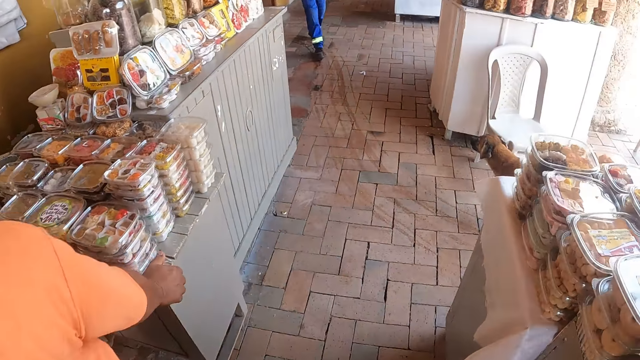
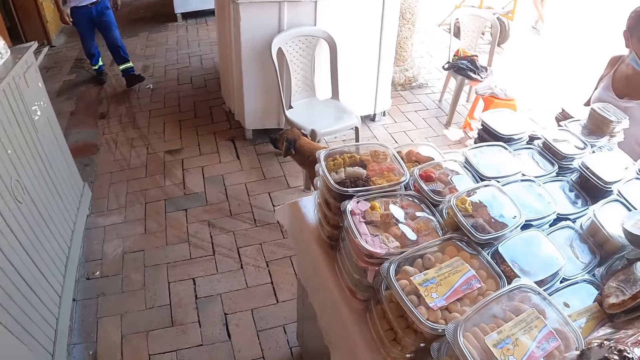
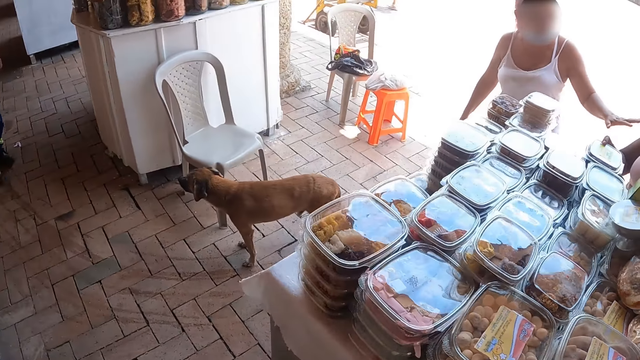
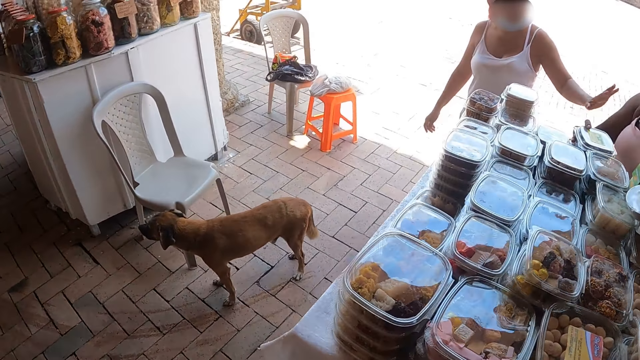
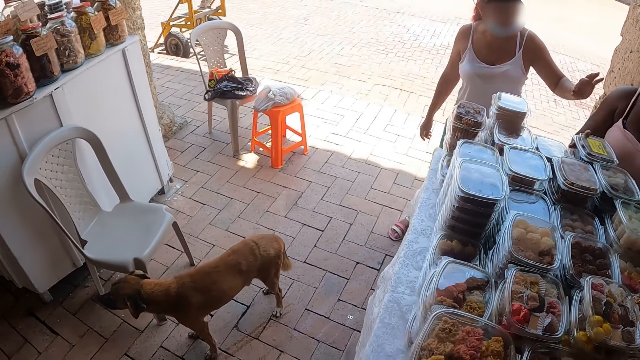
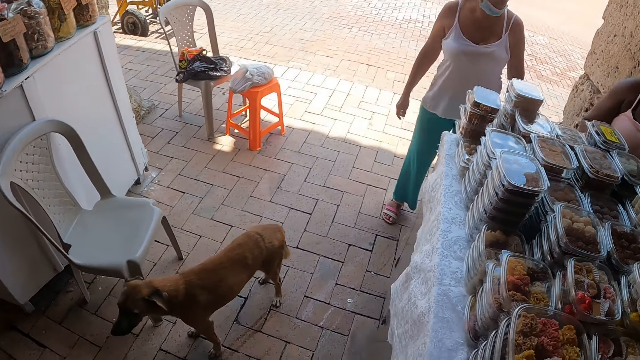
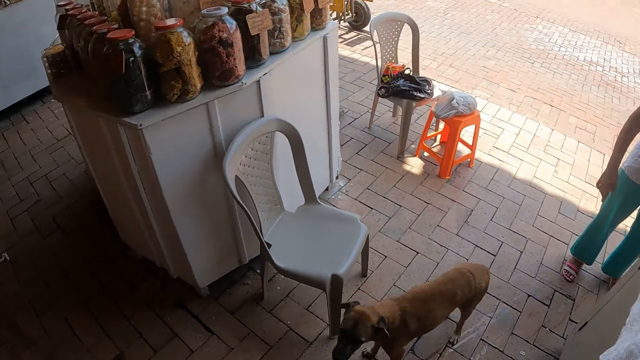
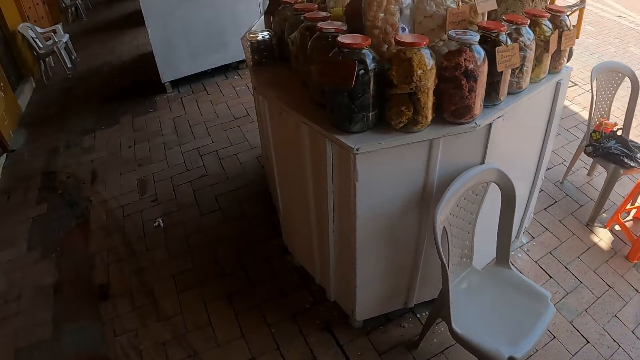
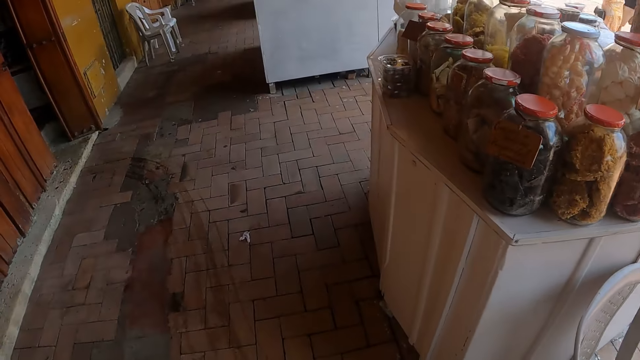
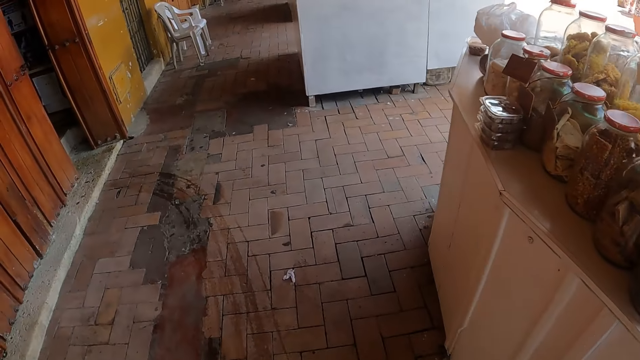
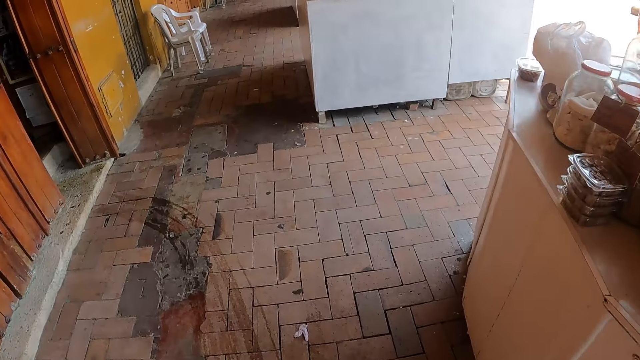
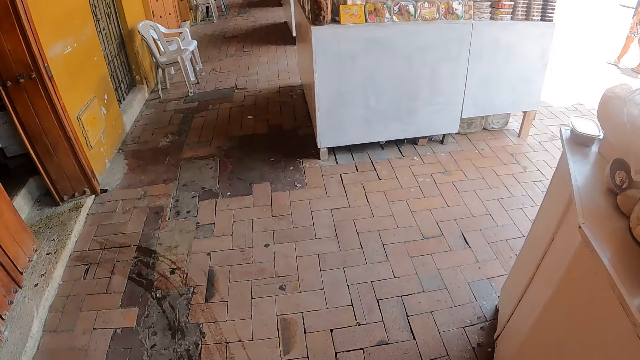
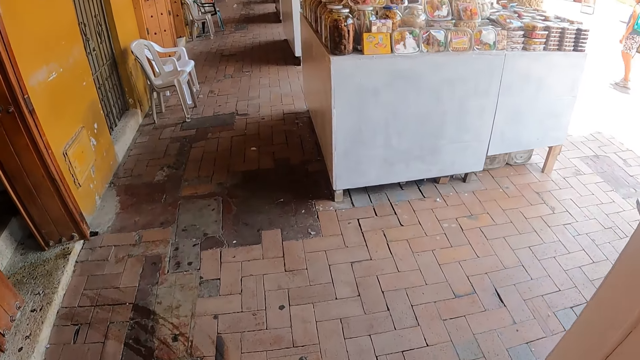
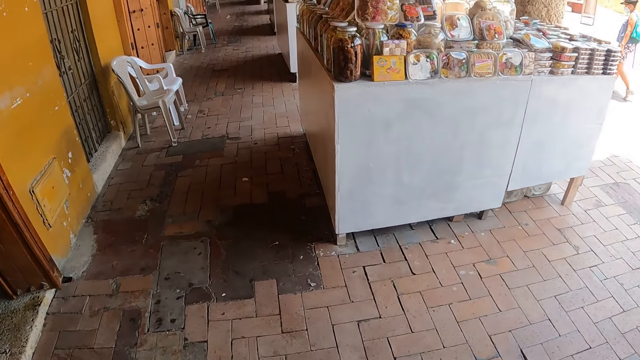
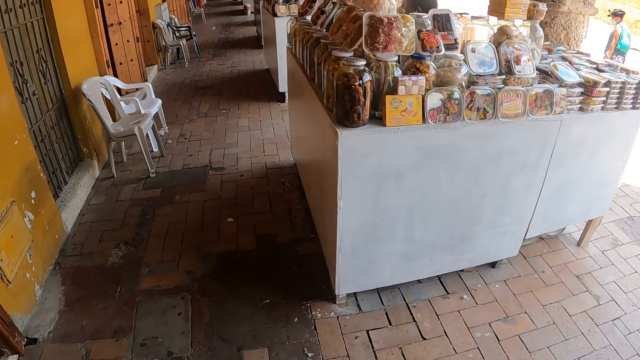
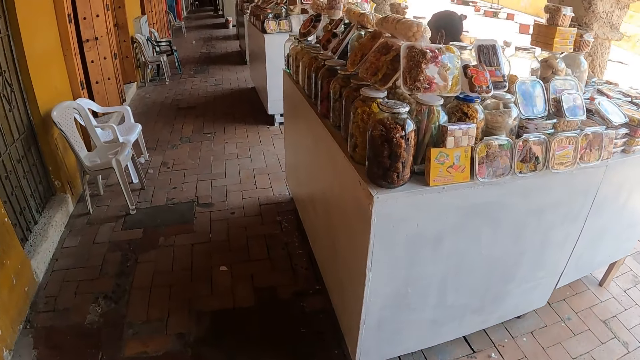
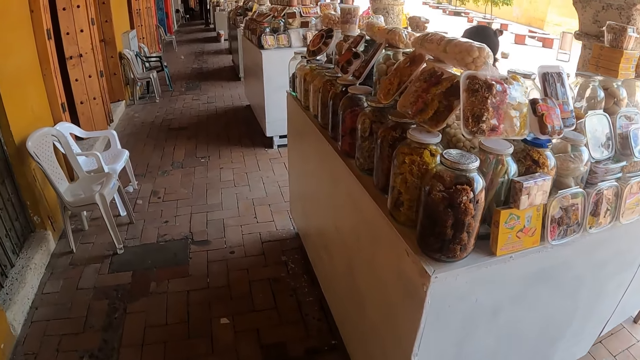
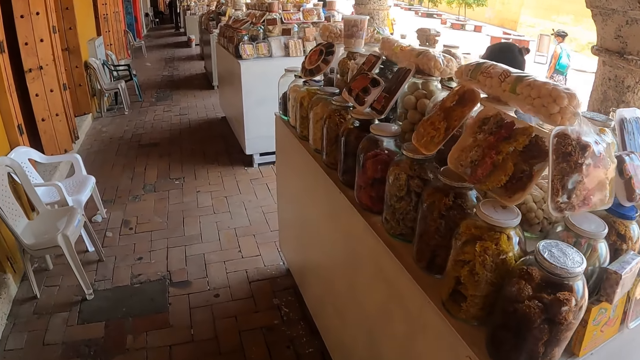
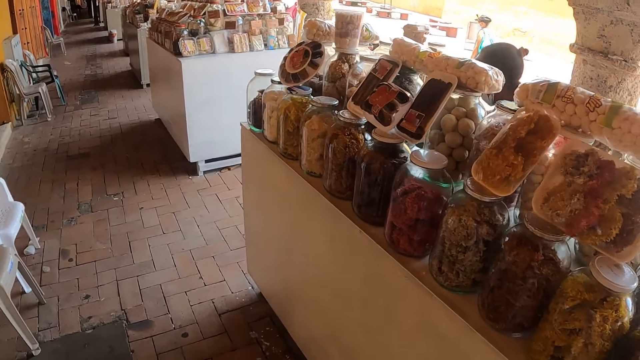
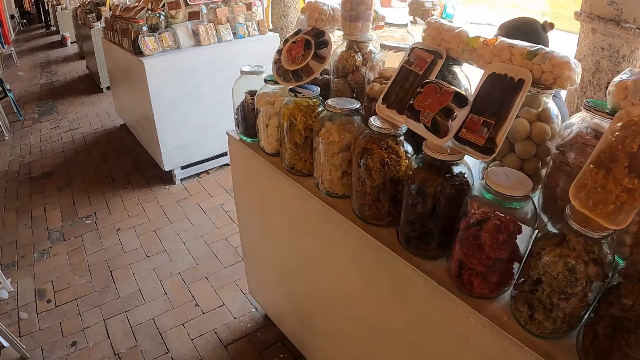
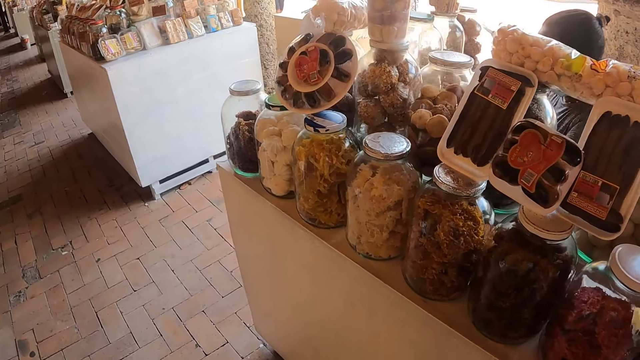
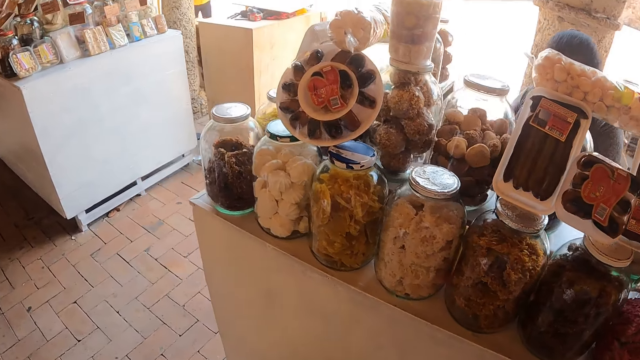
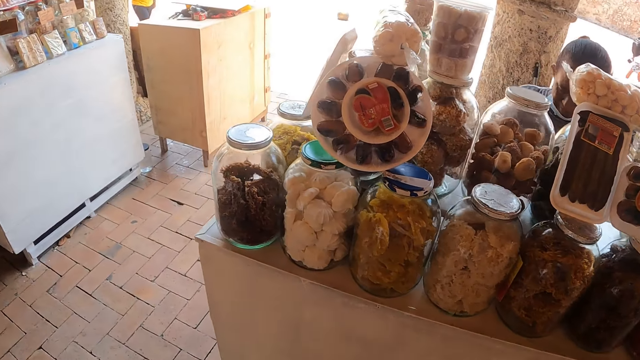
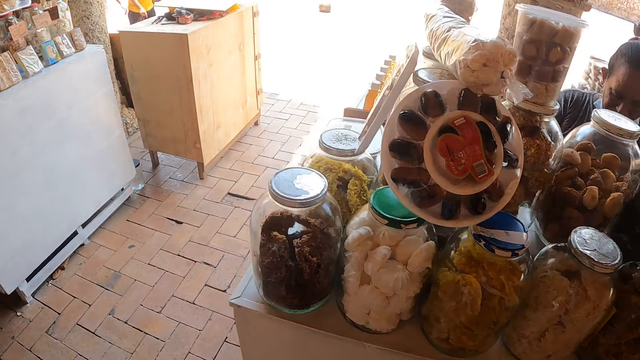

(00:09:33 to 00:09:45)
The camera wearer stares at the items. They look around. They walk around the shop.

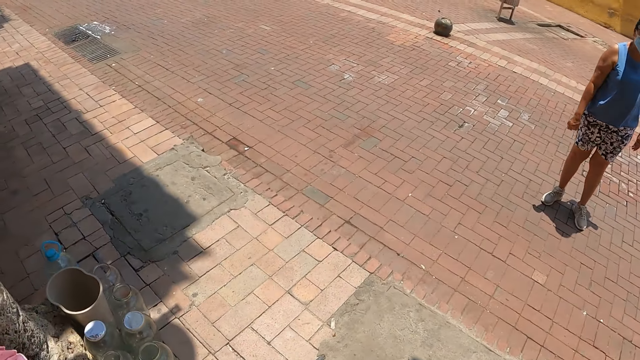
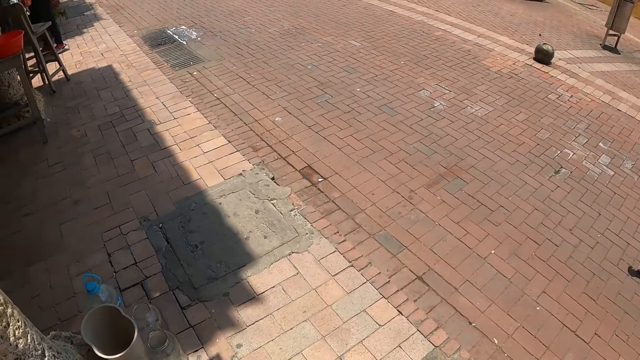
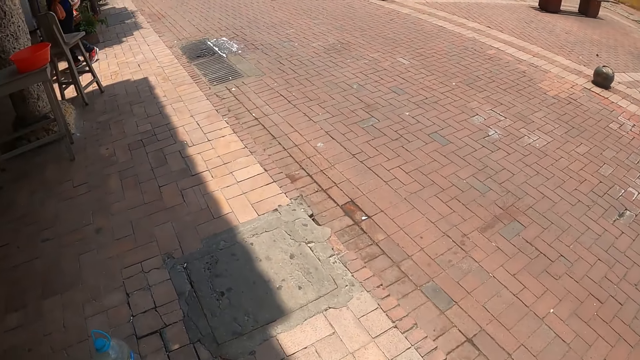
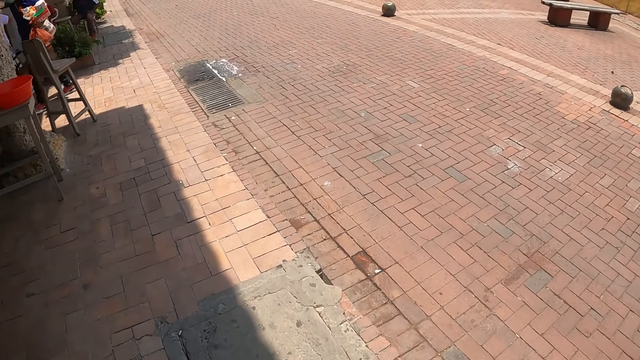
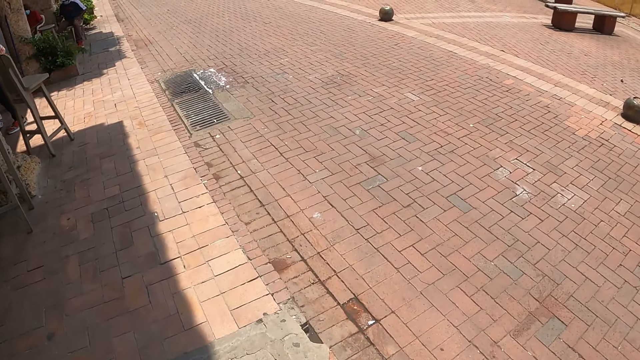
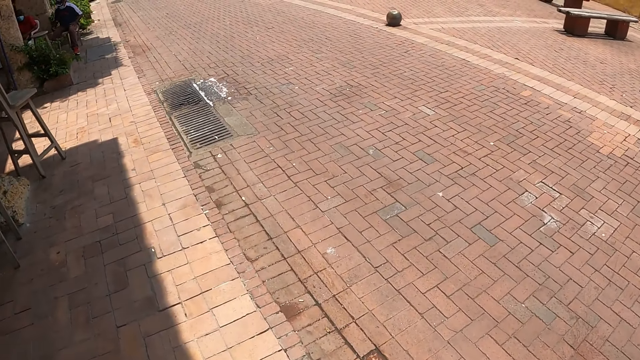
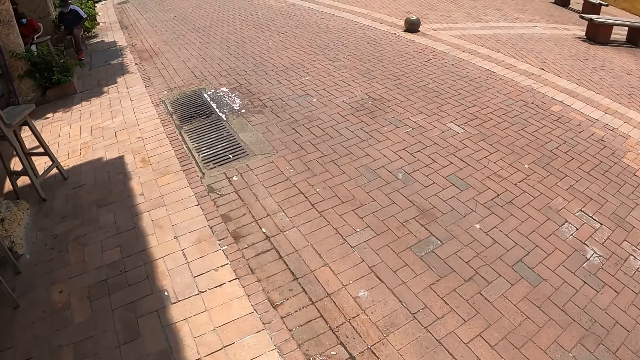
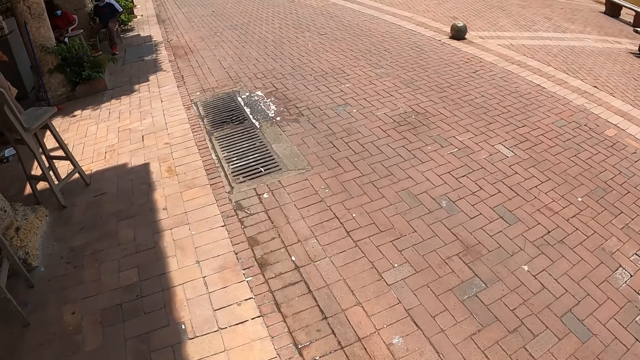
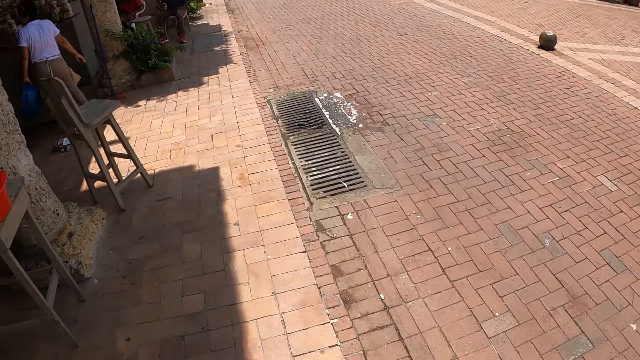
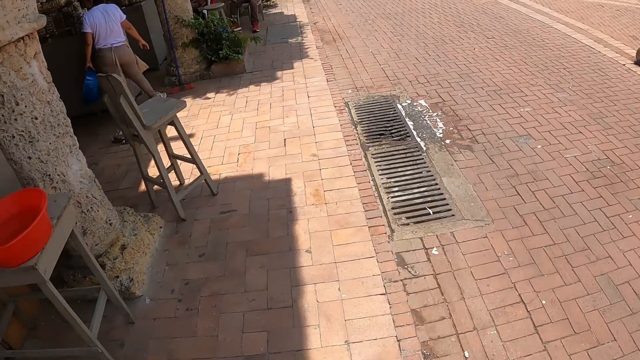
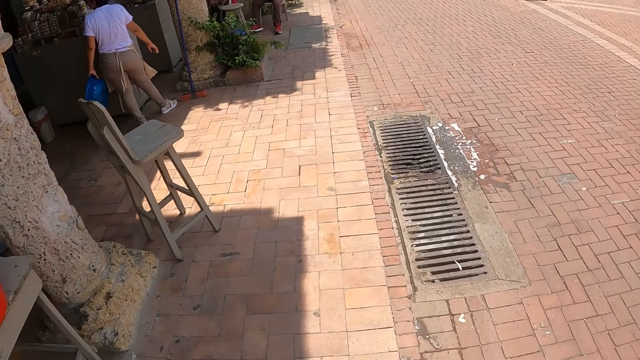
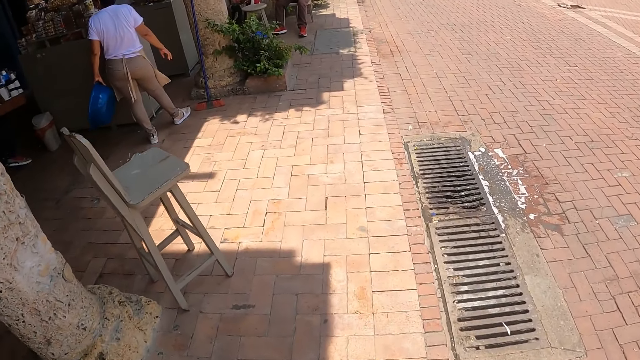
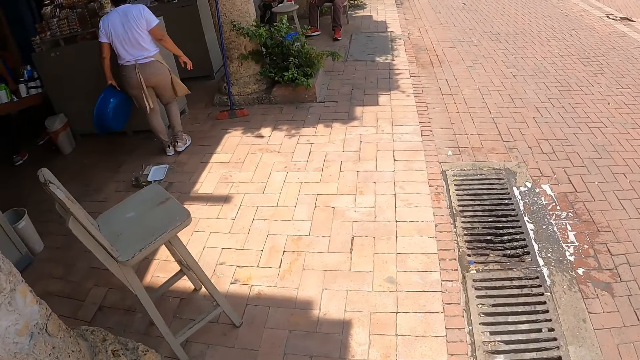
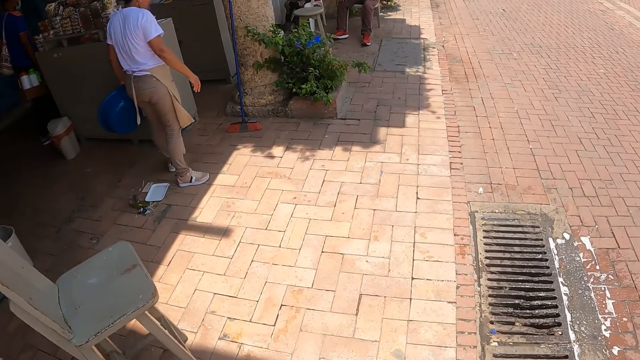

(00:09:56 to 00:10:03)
The camera wearer walks on the road.
